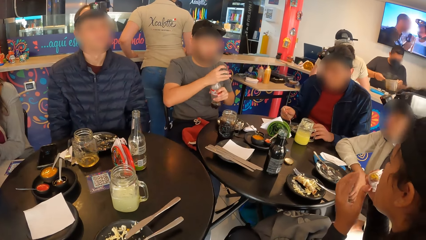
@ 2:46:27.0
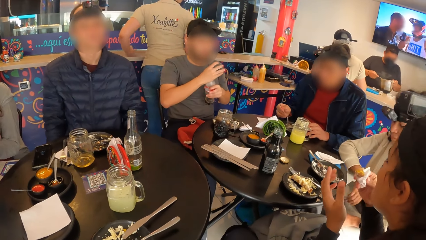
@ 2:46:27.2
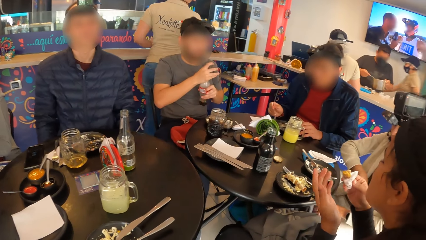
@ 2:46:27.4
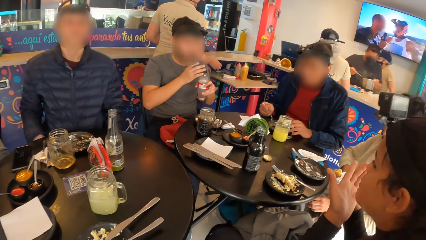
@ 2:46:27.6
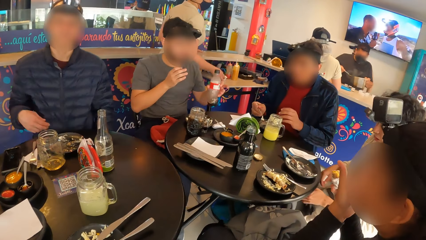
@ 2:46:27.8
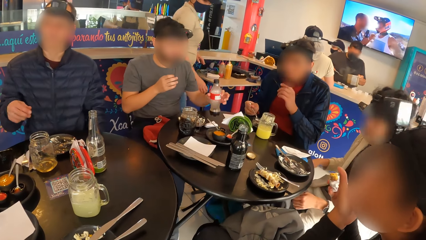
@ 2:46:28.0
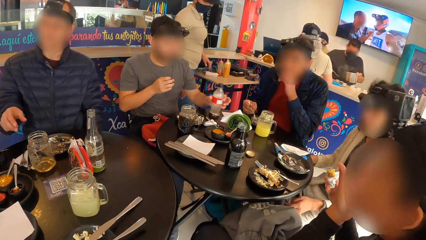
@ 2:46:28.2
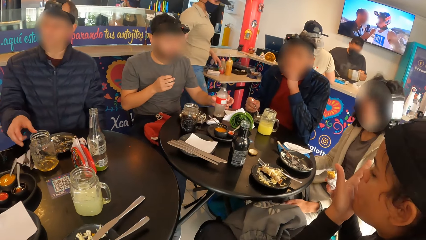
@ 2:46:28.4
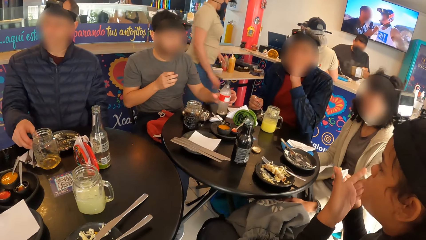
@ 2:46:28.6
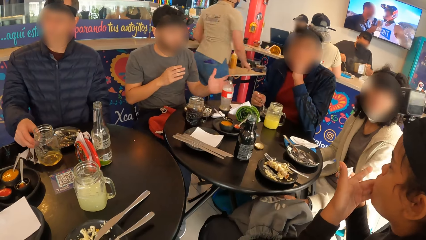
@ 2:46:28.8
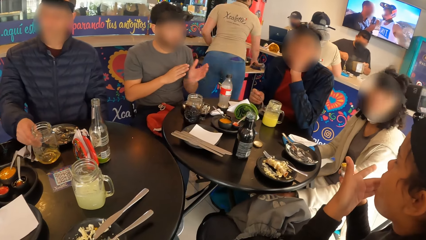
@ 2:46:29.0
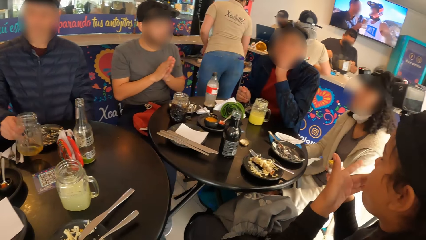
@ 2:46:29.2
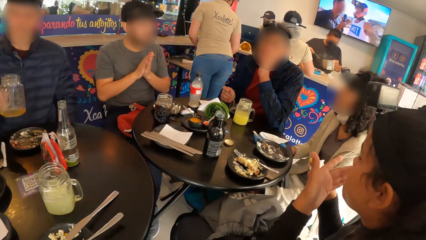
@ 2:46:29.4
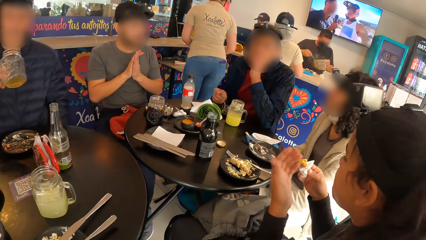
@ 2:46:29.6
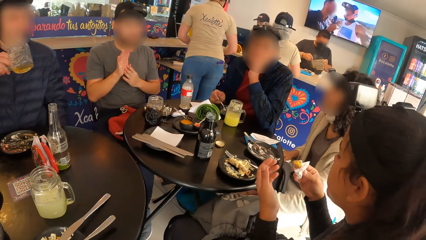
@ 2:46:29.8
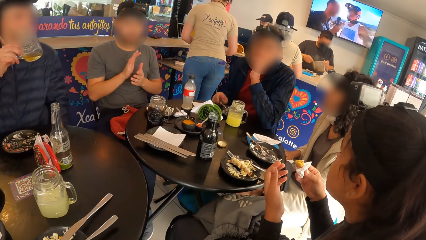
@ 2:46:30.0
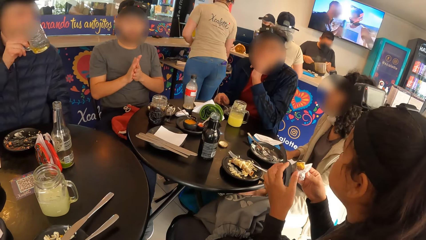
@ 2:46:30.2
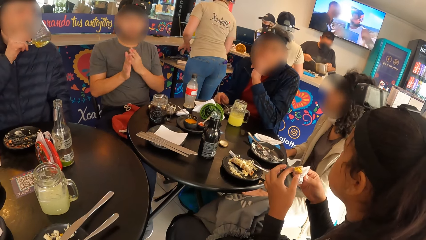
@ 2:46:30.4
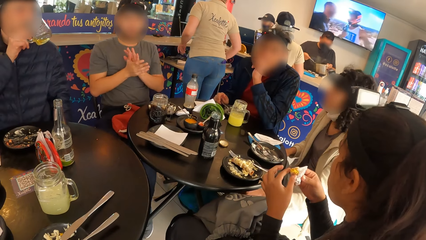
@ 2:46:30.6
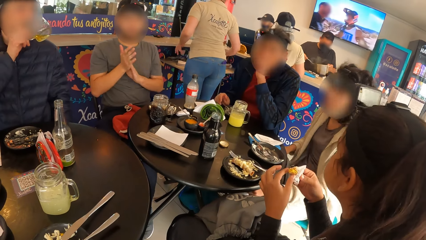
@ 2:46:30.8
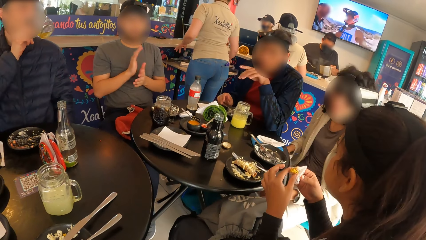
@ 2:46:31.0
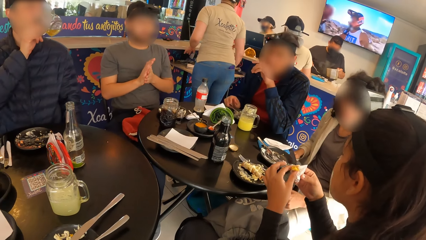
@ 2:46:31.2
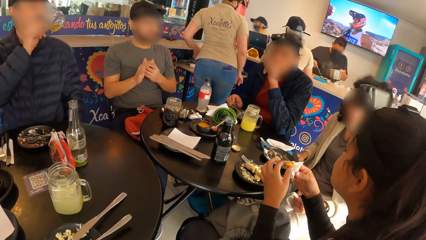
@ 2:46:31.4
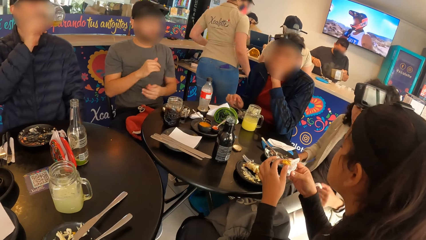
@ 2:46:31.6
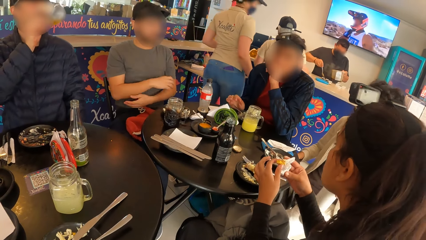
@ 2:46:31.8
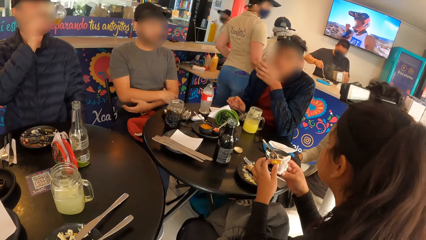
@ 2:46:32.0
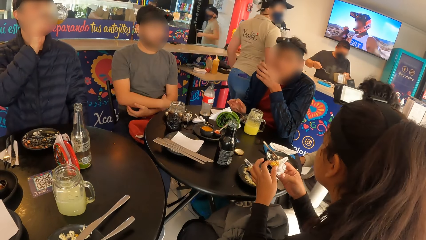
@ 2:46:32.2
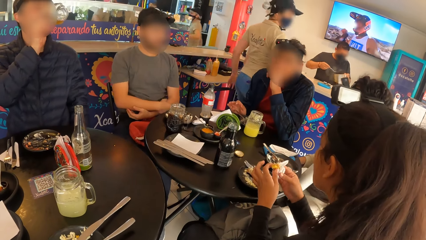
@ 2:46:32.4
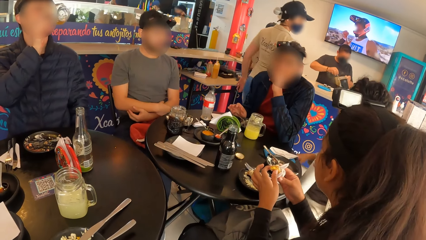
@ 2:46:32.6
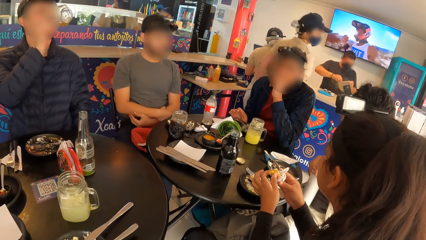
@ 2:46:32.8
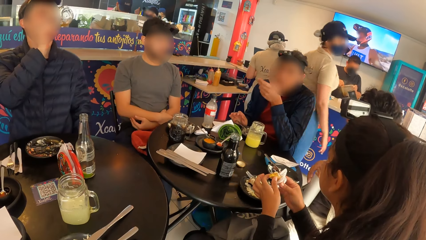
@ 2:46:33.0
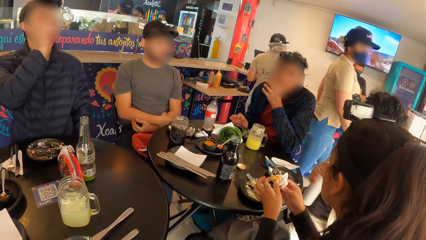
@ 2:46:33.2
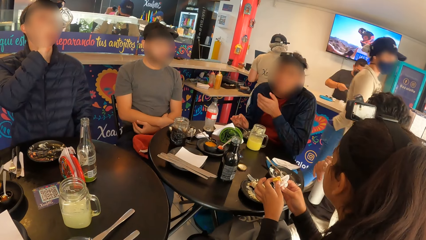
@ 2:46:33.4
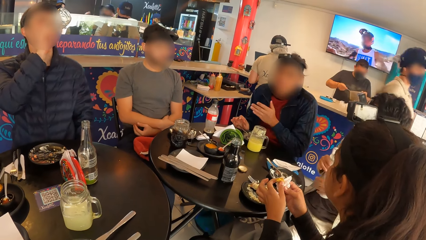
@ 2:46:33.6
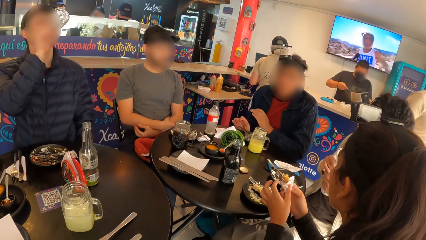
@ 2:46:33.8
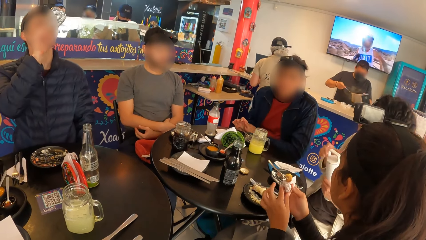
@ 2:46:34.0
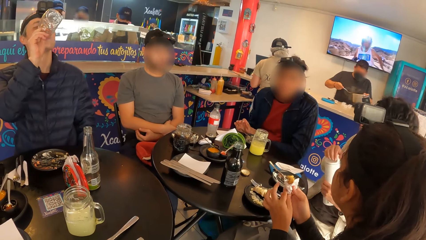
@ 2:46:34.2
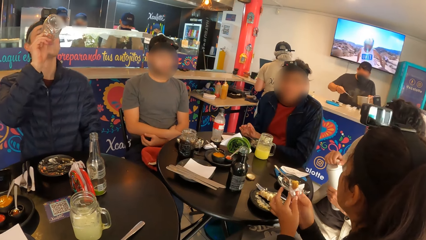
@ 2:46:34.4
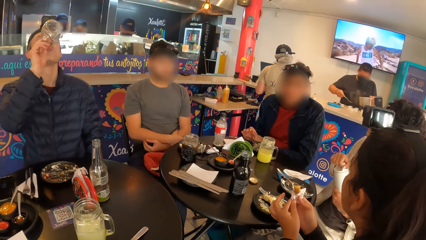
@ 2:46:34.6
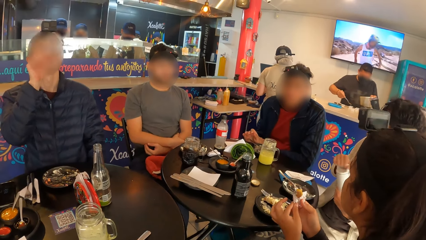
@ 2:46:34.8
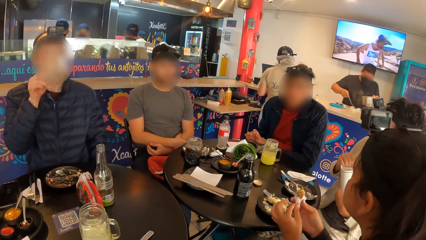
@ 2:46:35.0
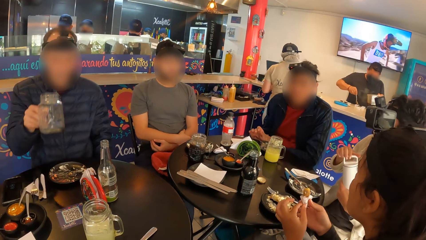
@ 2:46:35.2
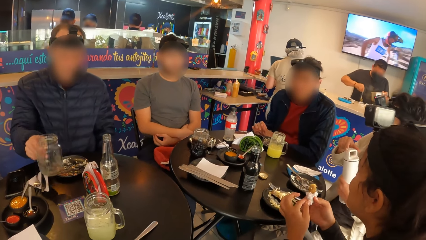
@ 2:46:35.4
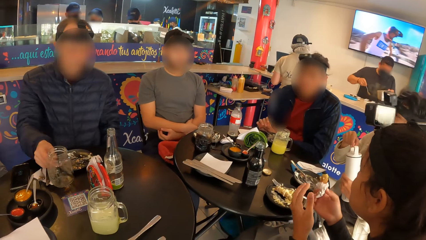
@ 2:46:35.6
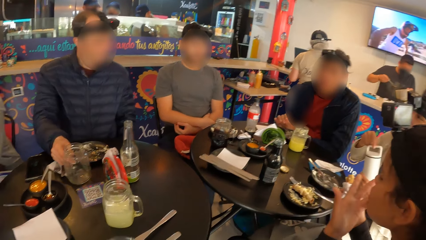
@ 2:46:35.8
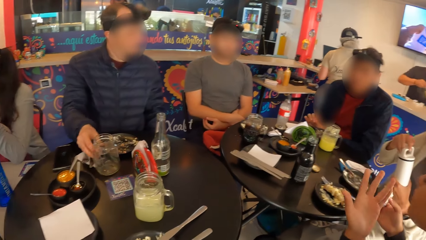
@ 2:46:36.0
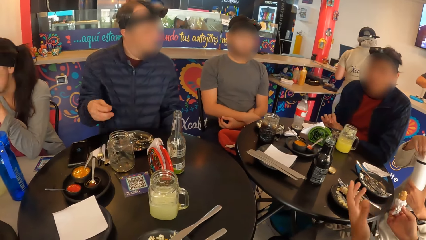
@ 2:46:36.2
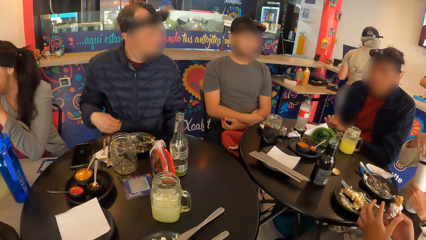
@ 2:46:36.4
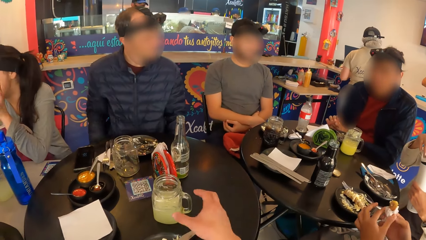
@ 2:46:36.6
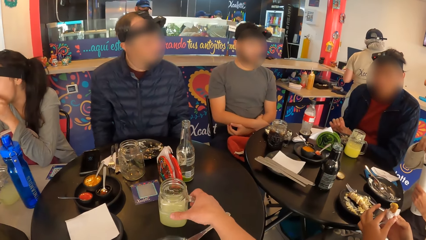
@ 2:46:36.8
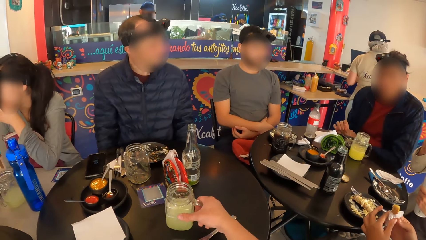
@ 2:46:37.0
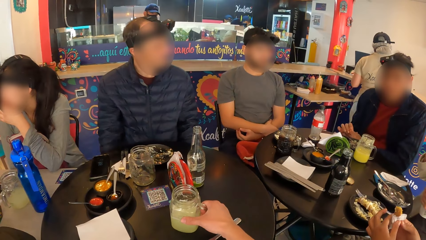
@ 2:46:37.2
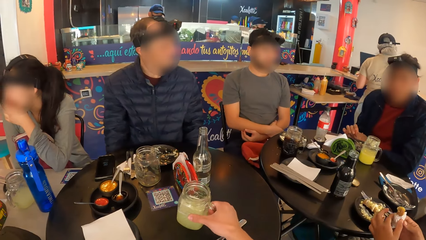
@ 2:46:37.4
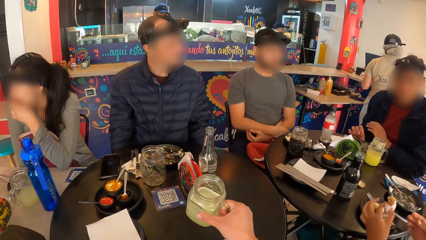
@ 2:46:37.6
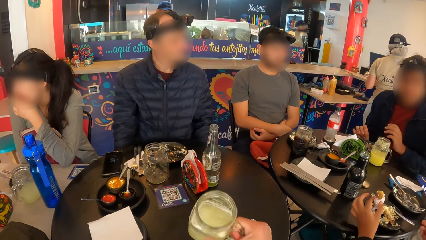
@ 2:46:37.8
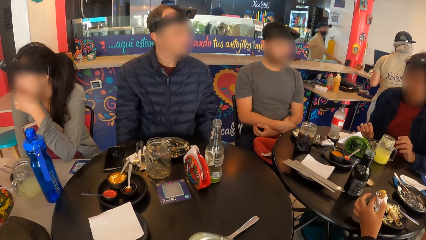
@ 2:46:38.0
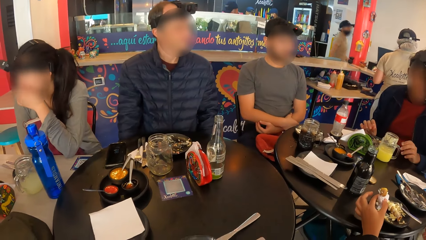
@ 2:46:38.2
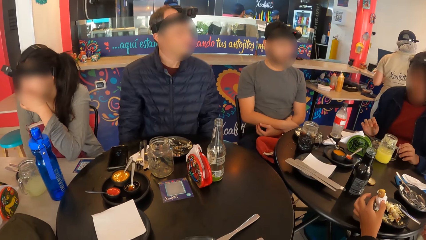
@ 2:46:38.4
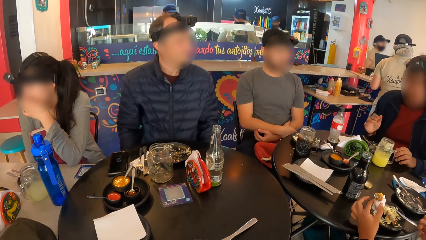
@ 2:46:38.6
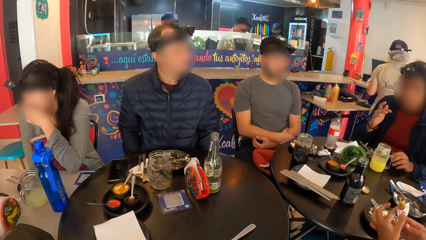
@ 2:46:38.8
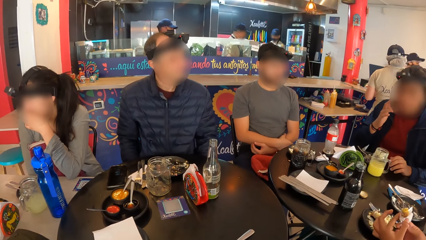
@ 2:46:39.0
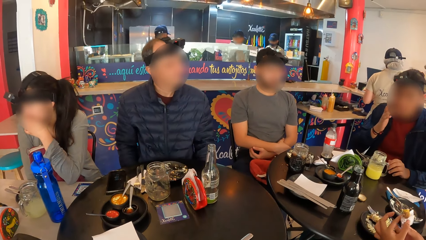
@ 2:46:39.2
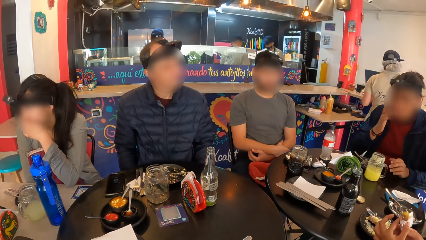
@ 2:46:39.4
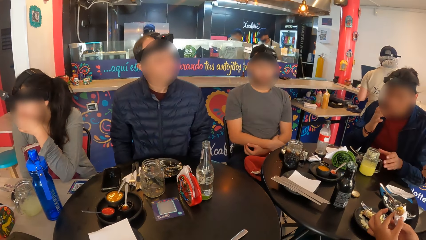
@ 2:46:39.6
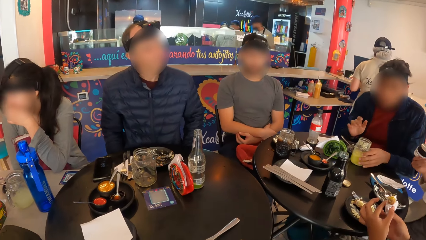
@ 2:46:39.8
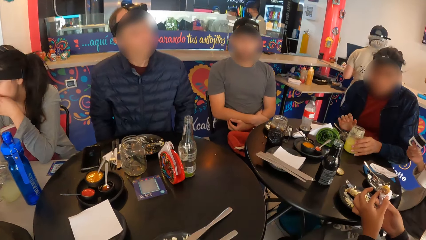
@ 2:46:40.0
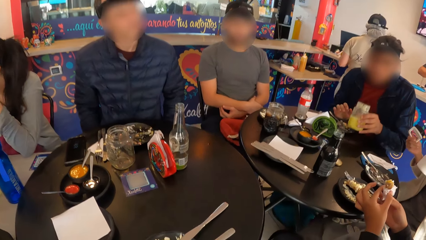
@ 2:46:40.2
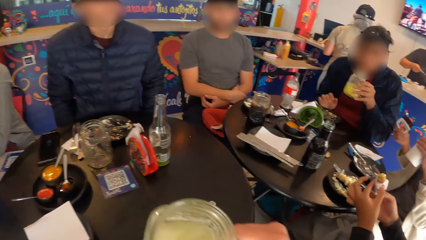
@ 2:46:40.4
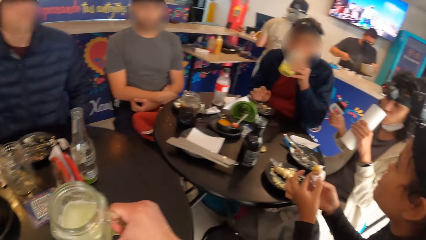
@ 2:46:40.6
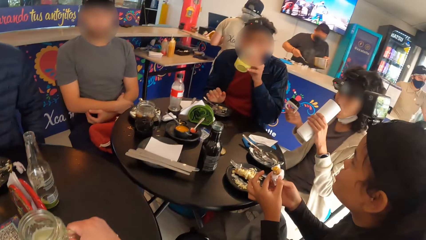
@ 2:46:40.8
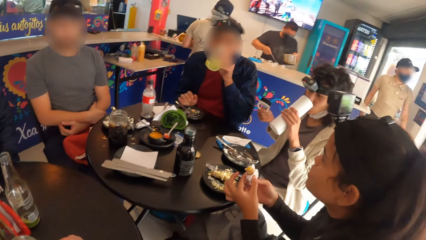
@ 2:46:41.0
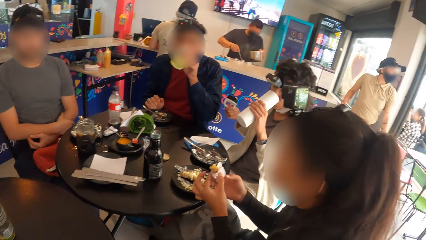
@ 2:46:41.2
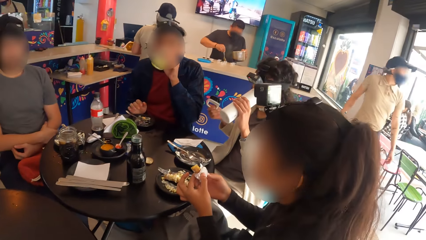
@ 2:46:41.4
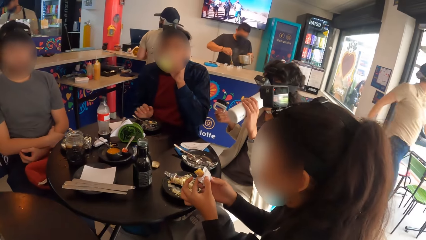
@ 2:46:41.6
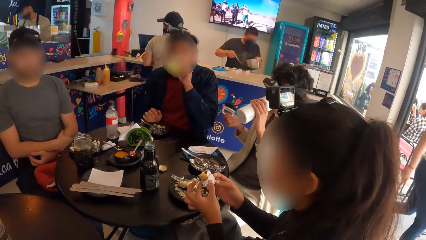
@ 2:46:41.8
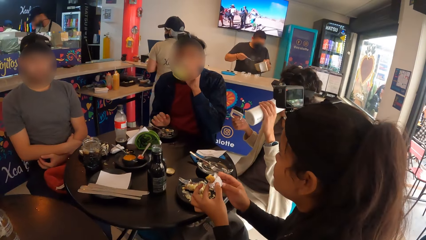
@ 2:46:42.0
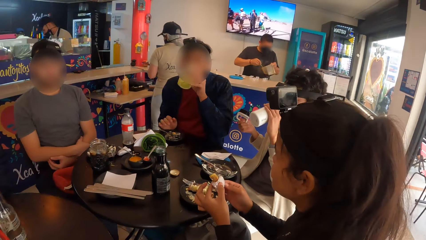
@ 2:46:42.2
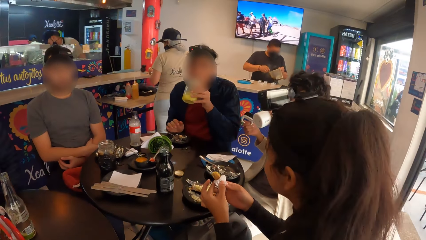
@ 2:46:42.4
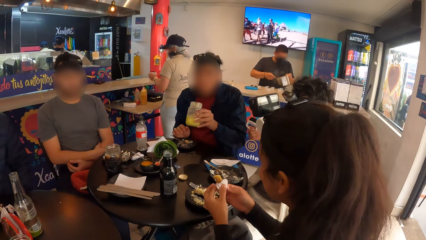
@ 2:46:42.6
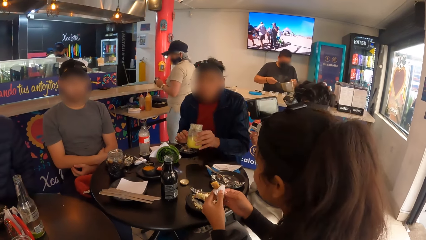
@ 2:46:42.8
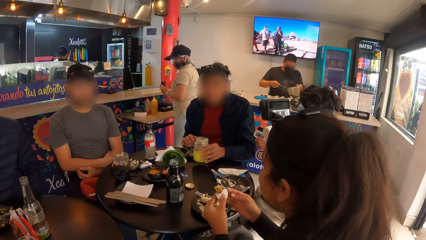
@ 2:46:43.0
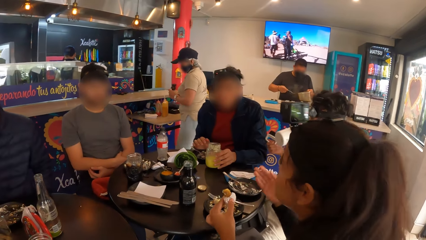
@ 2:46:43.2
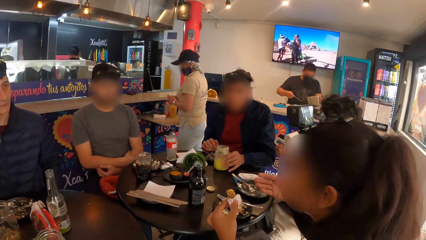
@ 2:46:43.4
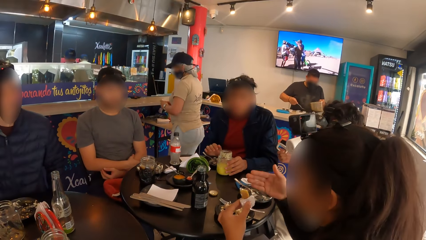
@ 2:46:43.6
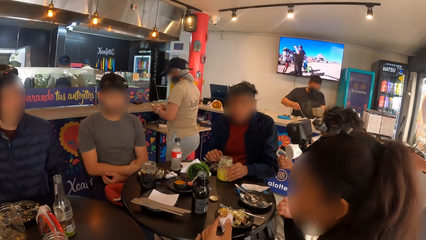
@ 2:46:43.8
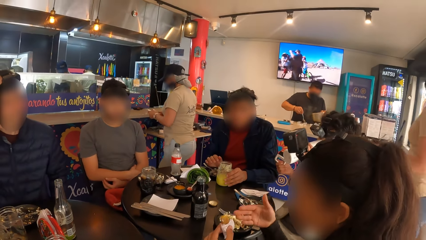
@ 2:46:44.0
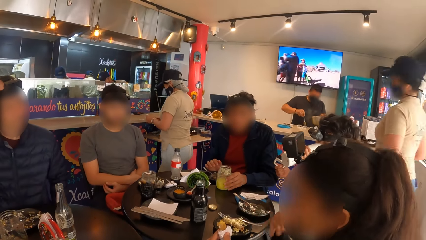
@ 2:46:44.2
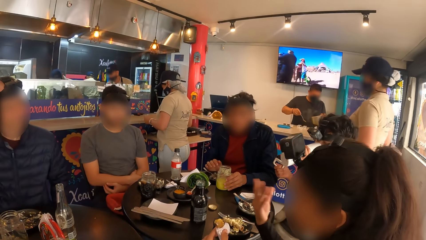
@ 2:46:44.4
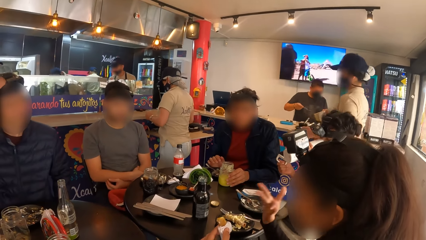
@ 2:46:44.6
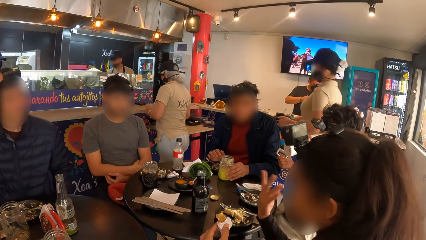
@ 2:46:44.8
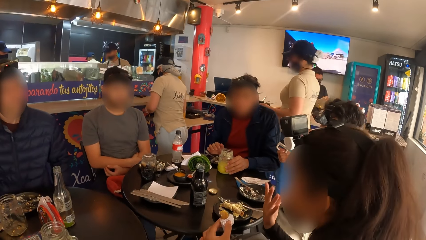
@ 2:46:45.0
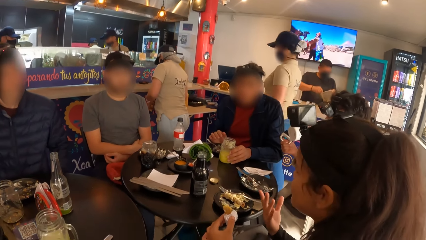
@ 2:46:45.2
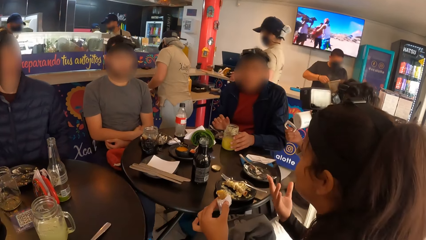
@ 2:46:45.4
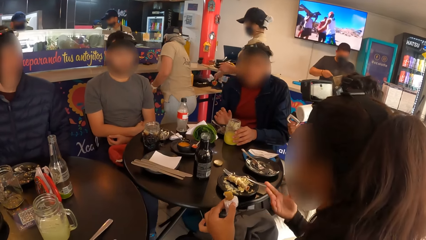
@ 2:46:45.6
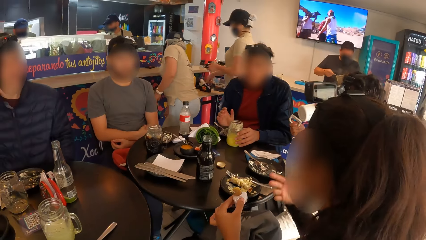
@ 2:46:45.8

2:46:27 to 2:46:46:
A man drops the bottle of soda on the table with his left hand. Another man picks the cup from the table with his right hand. The second man drinks juice from the cup with his right hand. A woman opens a water flask with her right hand. The second man drops the cup on the table with his right hand. The camera wearer looks around. A third man picks the cup from the table with his left hand. The third man drinks juice from the cup with his left hand. The camera wearer sips a drink. The woman drinks water from the water flask with her left hand. The third man drops the cup on the table with his left hand.
